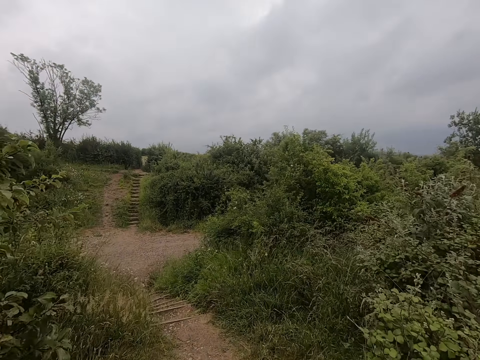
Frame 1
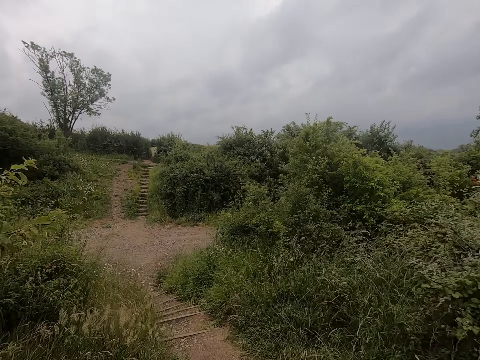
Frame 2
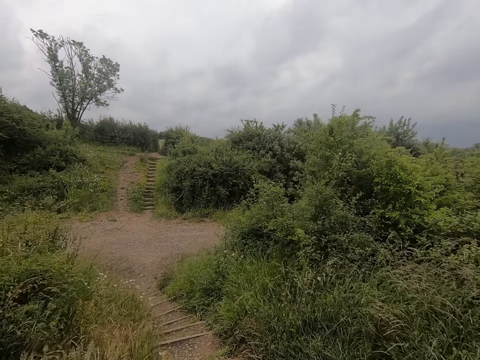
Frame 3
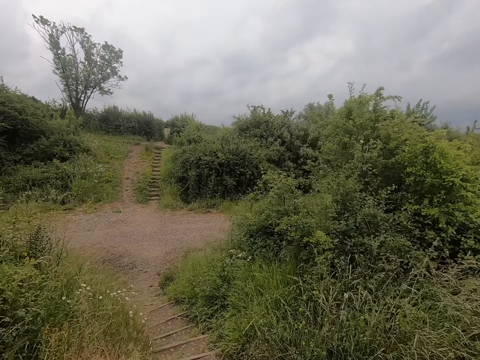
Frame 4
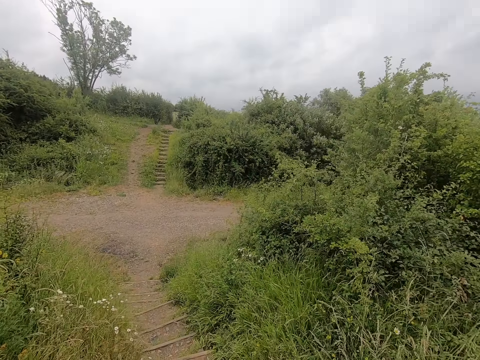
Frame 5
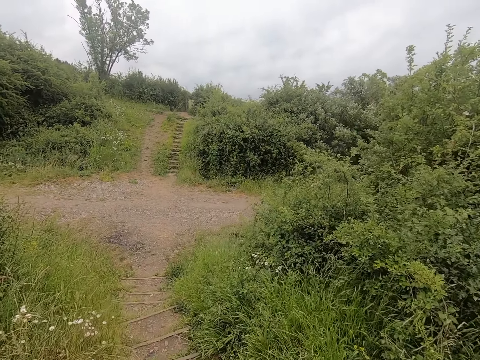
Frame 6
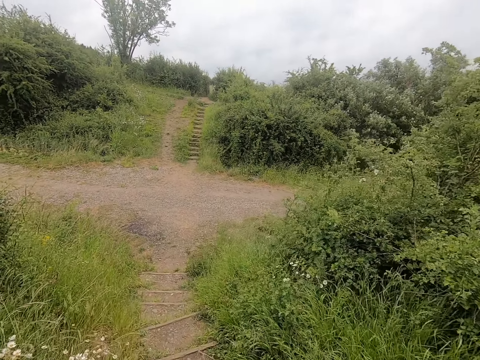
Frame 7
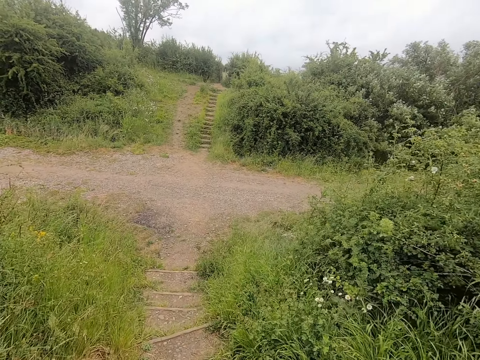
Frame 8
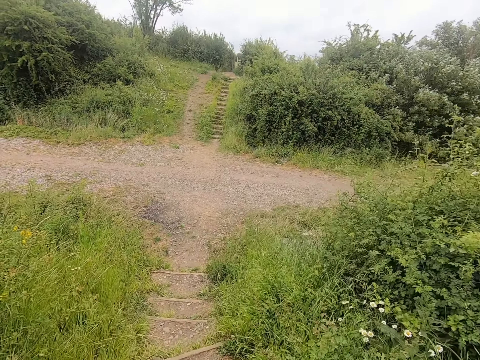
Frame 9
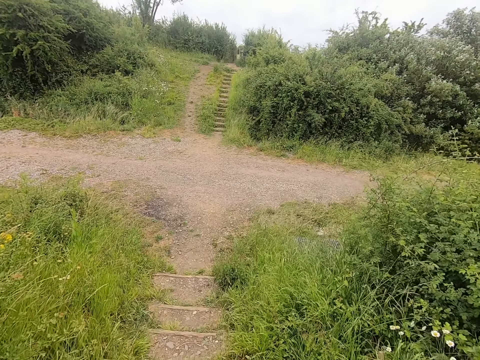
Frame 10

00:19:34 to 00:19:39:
The camera wearer walks in the forest.

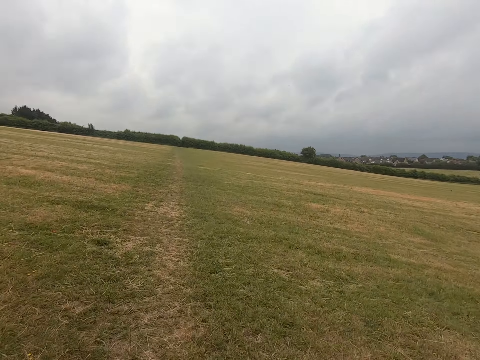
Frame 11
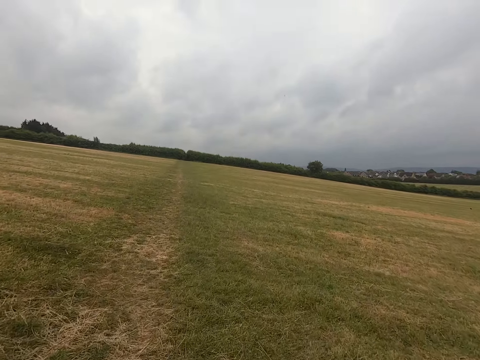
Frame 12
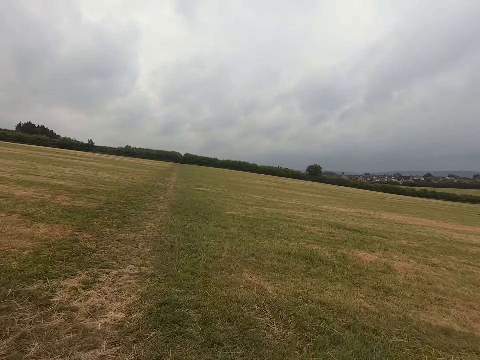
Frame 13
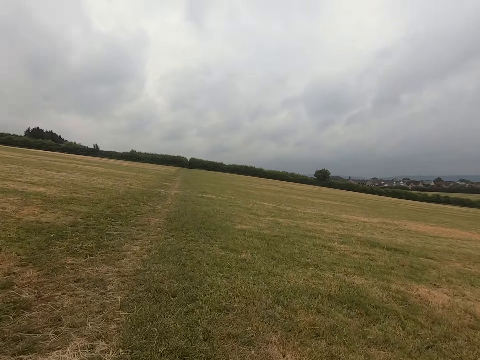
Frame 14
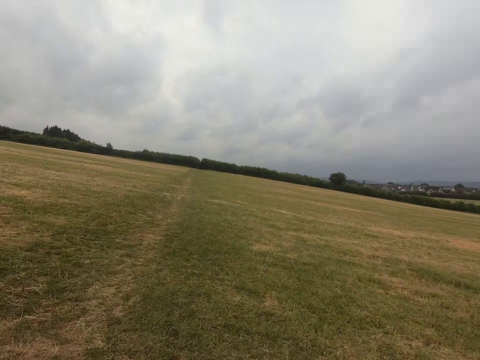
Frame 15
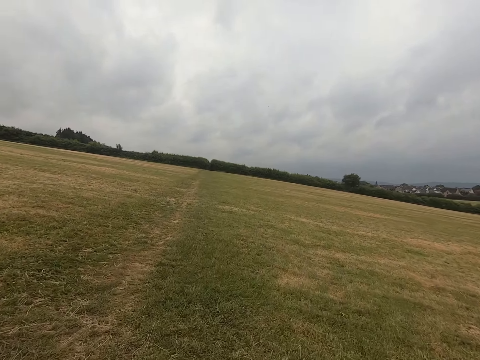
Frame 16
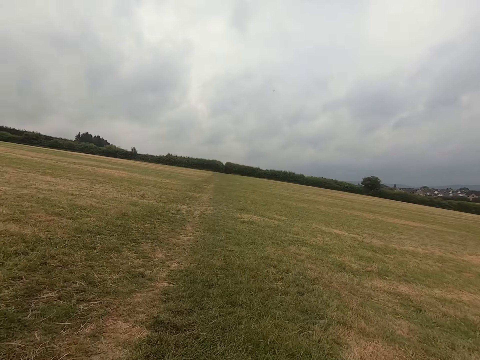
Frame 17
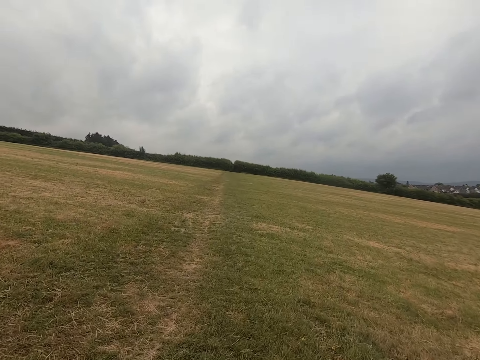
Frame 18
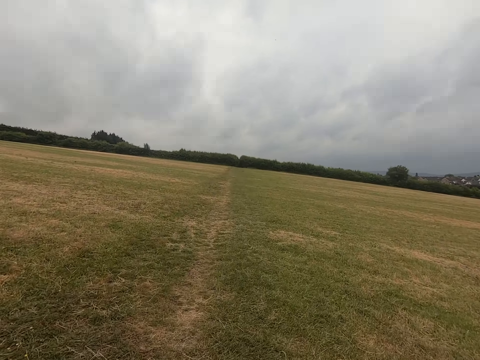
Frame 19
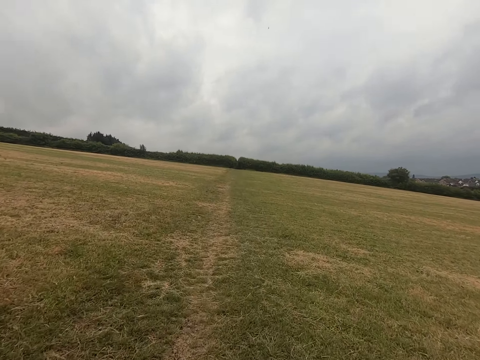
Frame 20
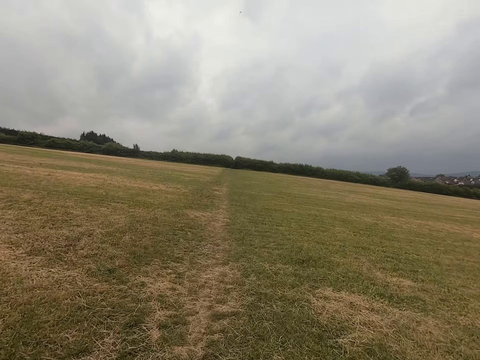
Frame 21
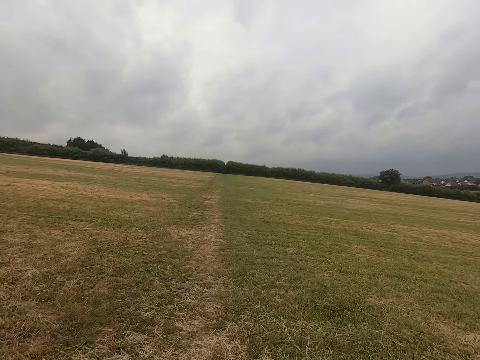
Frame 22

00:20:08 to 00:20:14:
The camera wearer runs across the field.

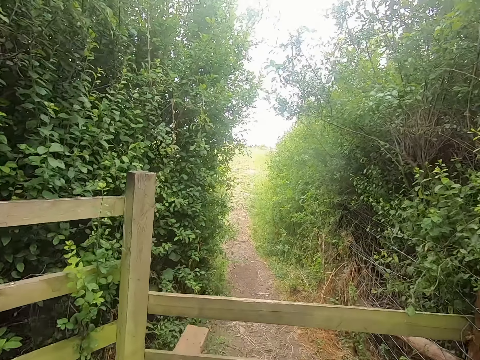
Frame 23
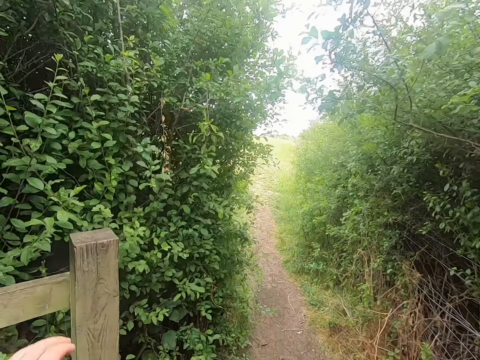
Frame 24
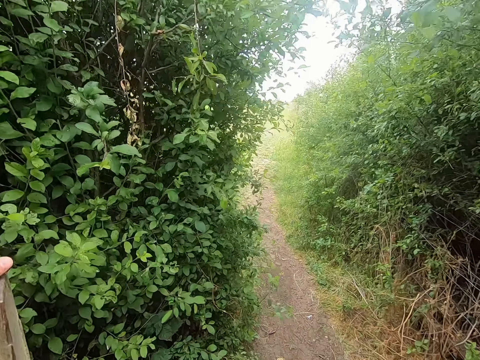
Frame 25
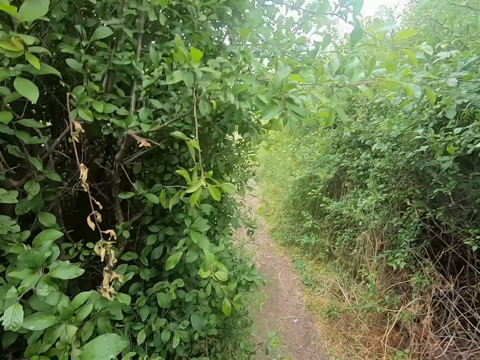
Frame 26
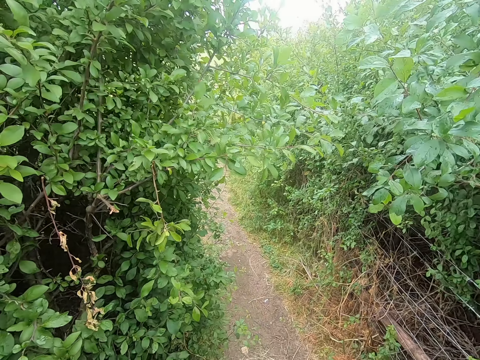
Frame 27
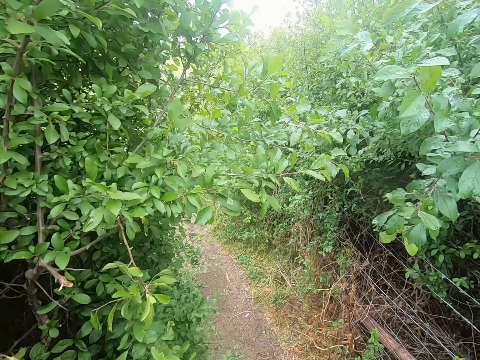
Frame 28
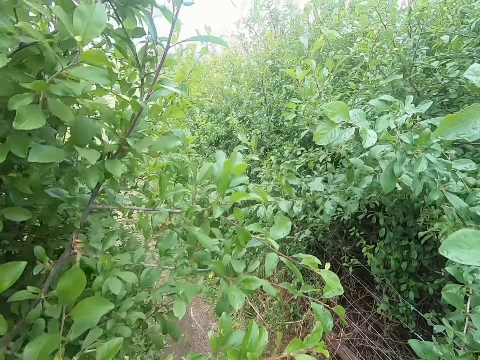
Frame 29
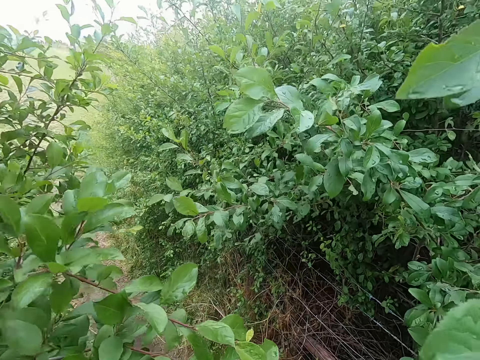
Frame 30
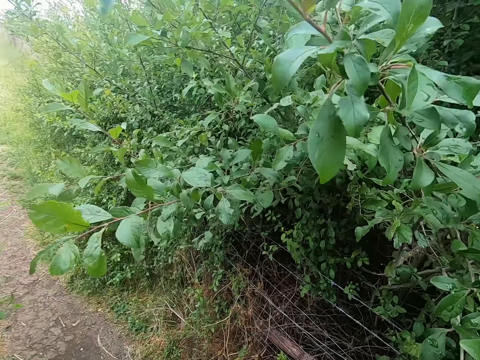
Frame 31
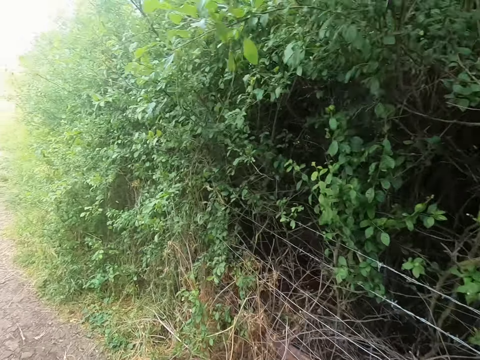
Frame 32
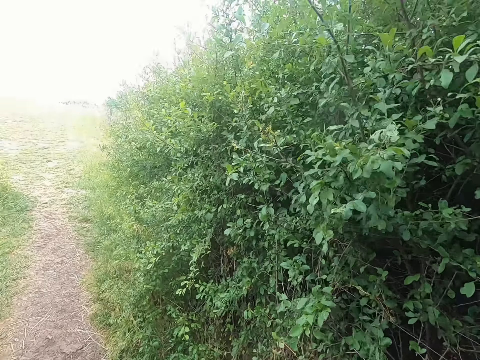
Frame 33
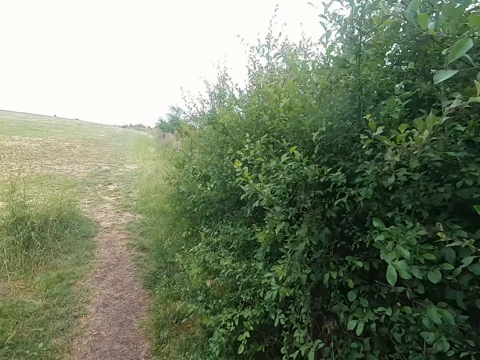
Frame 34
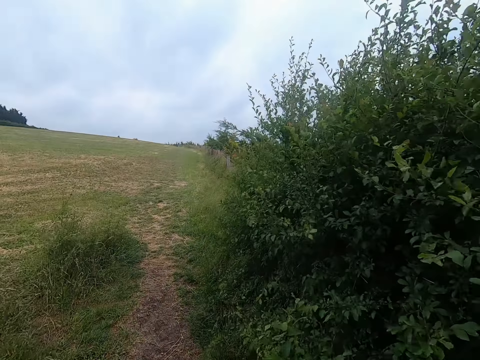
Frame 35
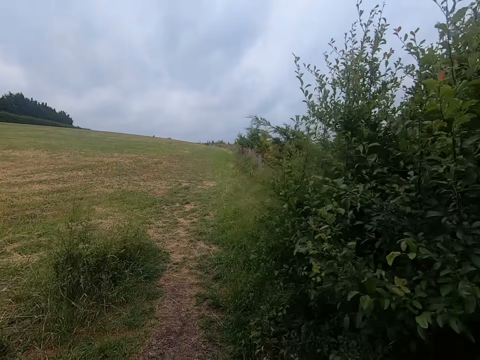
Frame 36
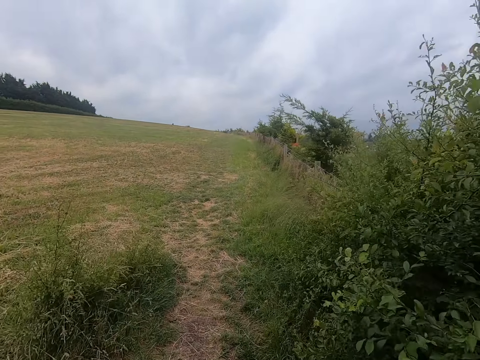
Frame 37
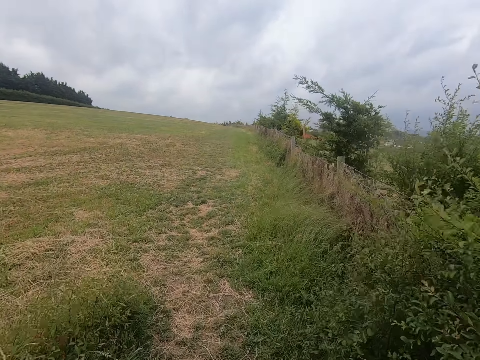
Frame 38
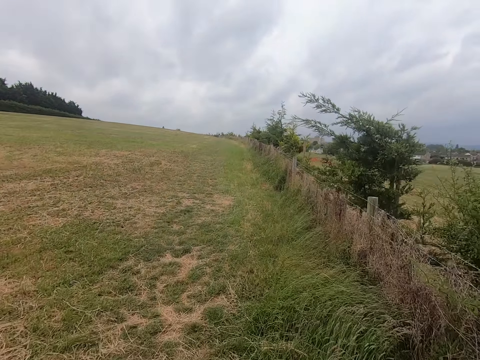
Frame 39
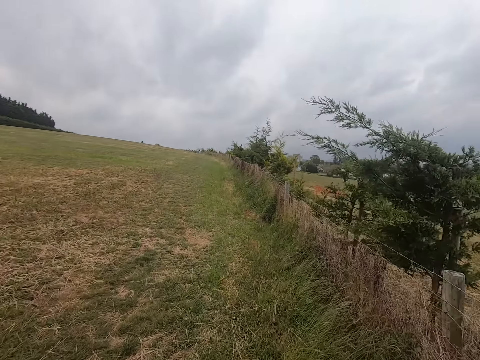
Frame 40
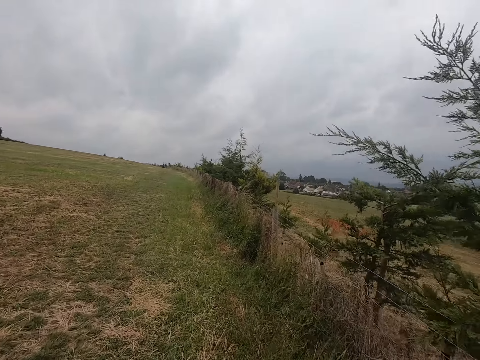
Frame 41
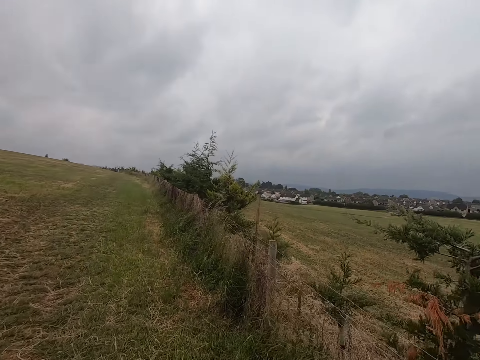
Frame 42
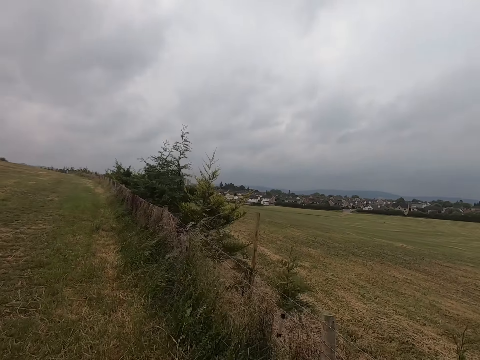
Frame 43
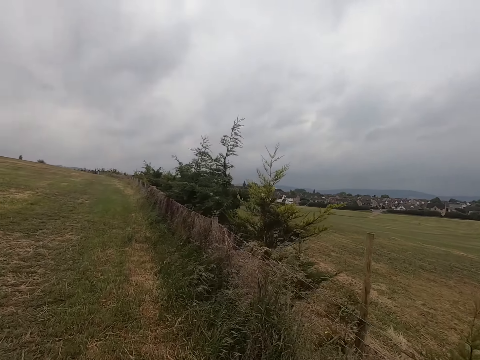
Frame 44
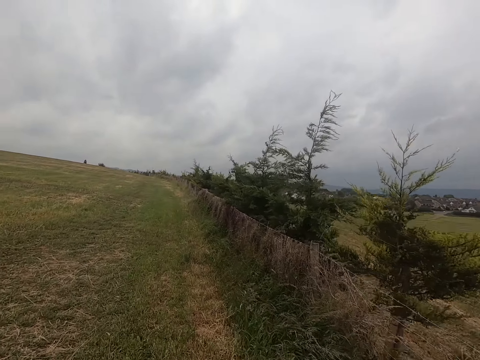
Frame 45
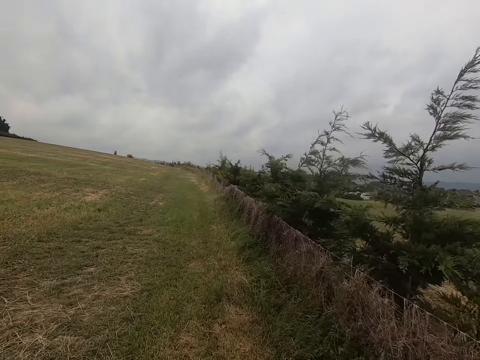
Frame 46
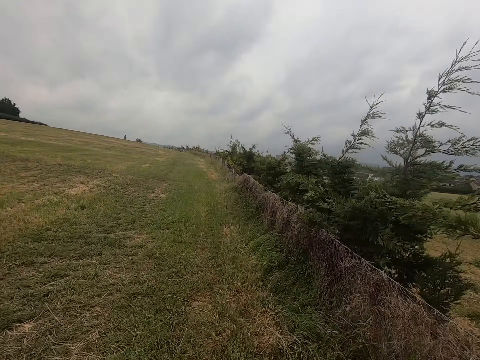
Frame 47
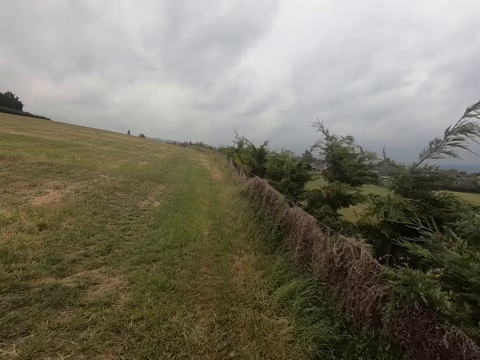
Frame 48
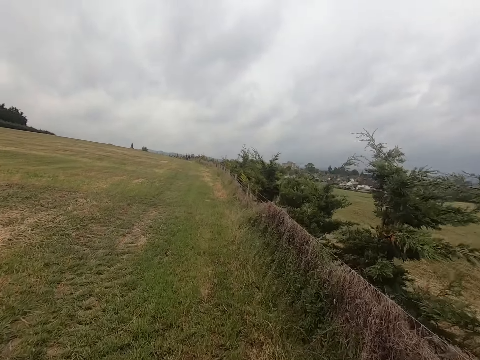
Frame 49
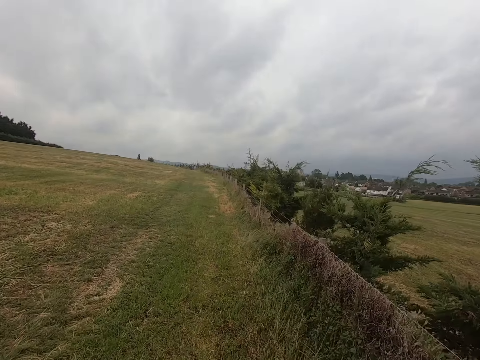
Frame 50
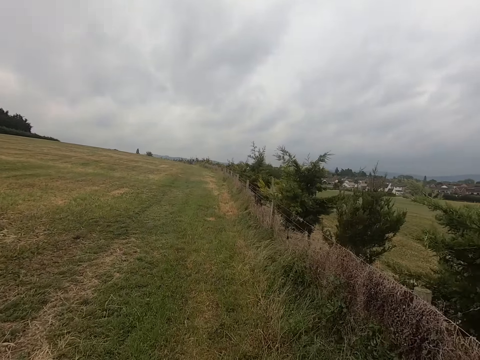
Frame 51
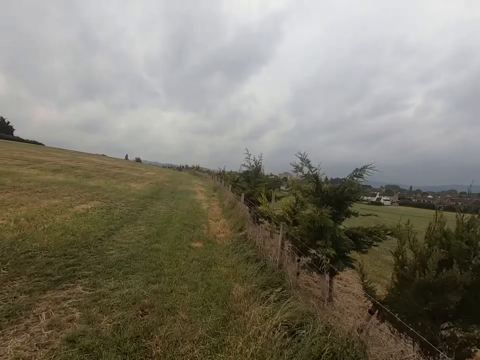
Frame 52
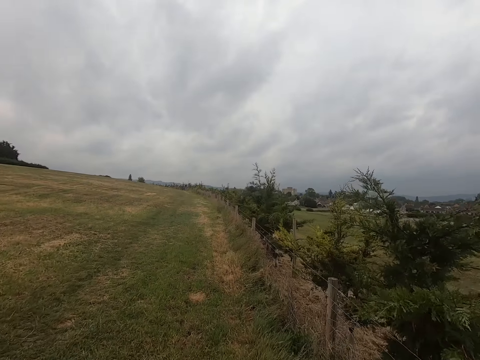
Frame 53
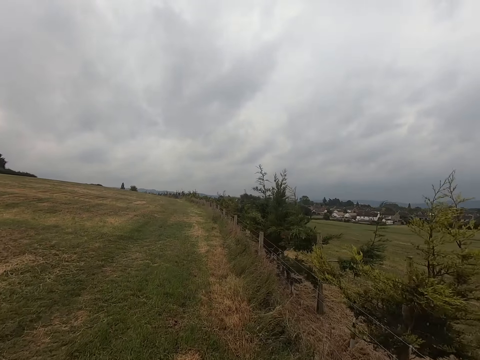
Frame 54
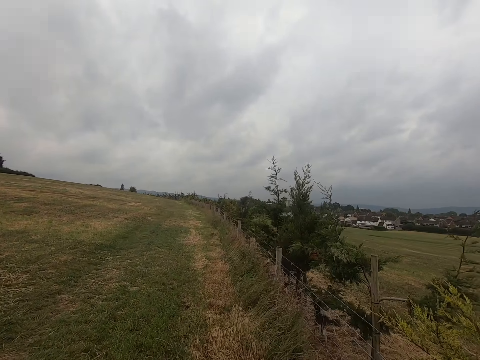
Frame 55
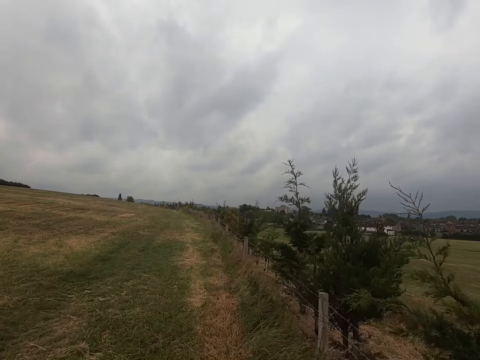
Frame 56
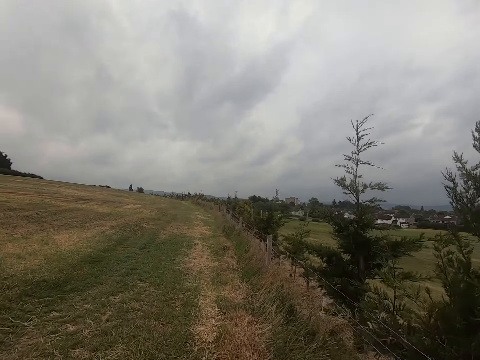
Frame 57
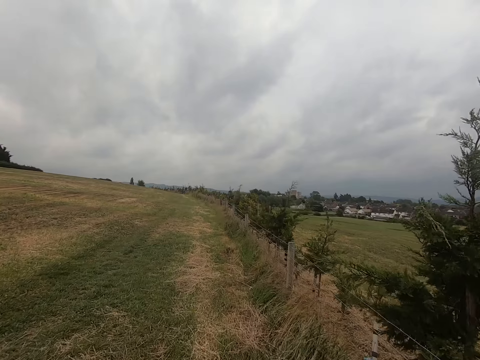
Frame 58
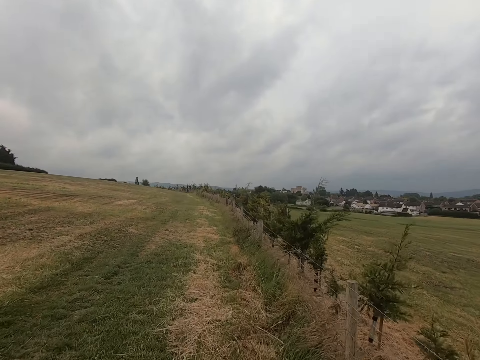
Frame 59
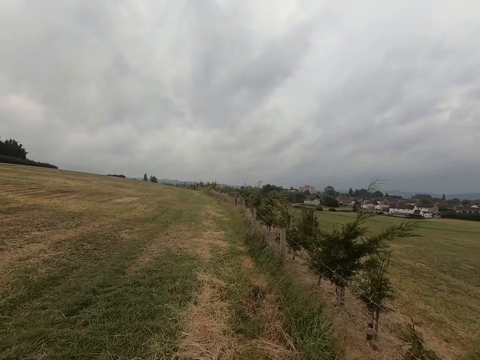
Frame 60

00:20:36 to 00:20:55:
The camera wearer jumps the wood. They climb up. They run across the field. They look around.
